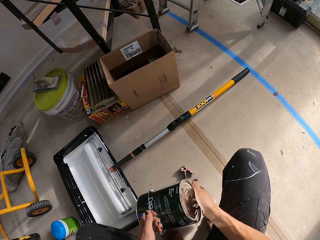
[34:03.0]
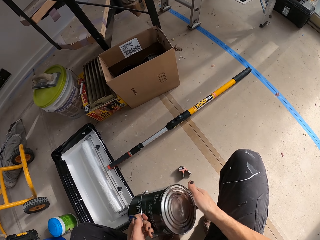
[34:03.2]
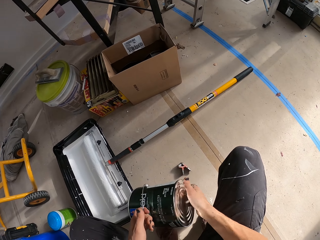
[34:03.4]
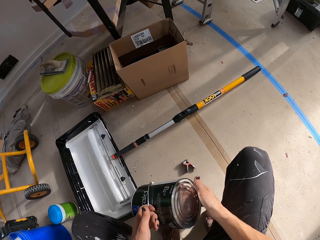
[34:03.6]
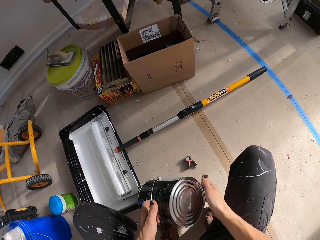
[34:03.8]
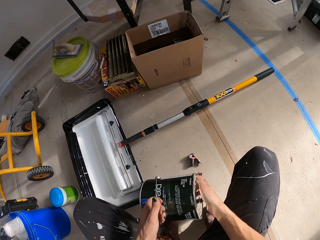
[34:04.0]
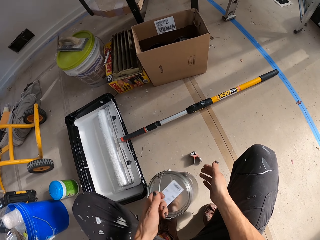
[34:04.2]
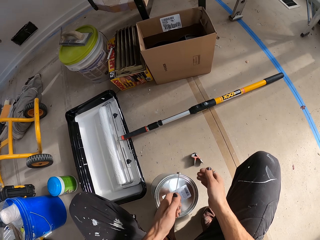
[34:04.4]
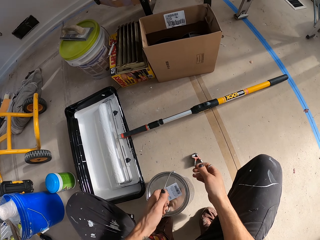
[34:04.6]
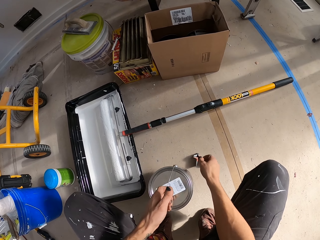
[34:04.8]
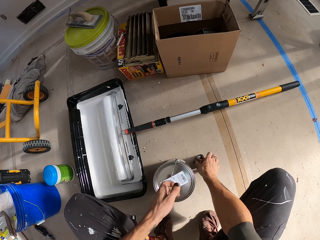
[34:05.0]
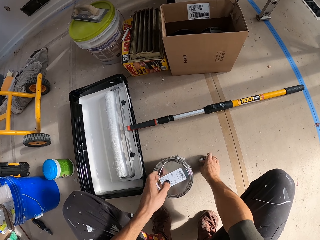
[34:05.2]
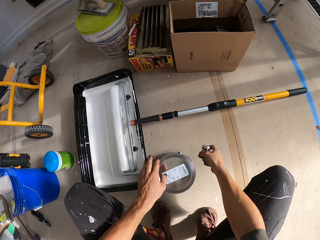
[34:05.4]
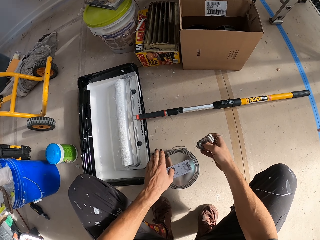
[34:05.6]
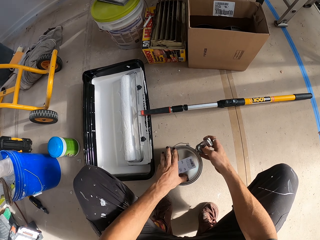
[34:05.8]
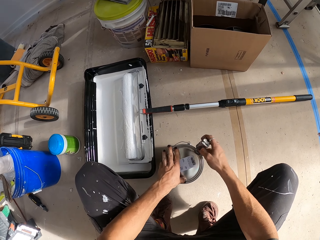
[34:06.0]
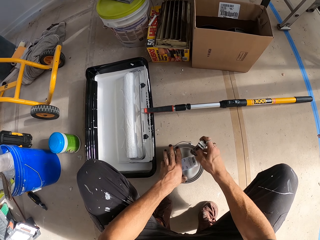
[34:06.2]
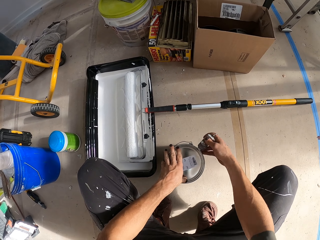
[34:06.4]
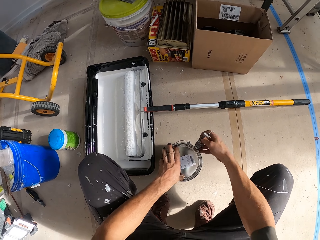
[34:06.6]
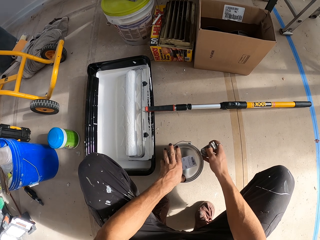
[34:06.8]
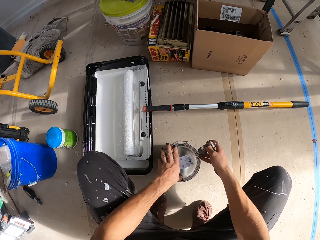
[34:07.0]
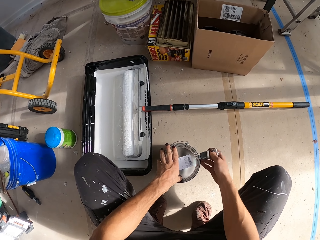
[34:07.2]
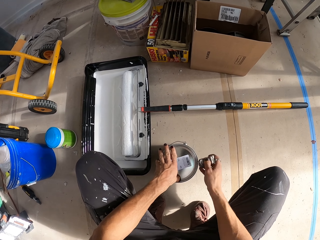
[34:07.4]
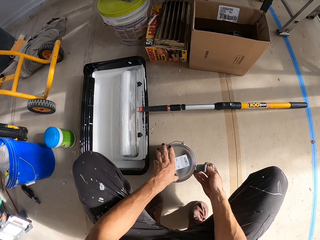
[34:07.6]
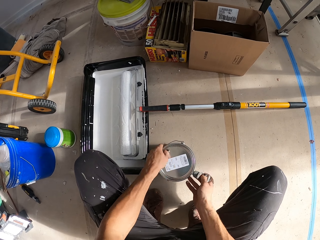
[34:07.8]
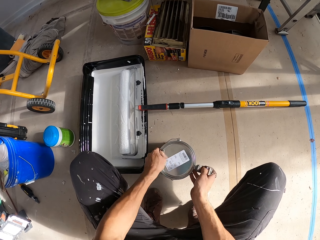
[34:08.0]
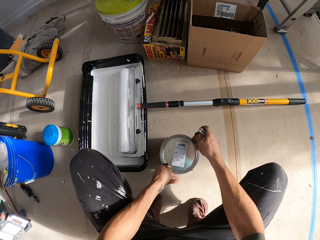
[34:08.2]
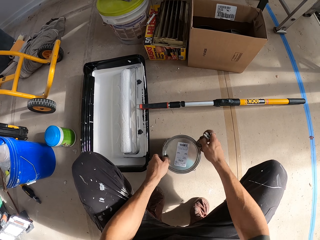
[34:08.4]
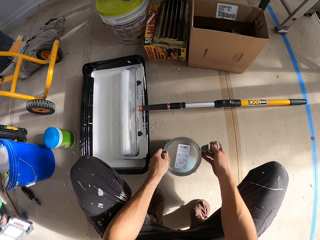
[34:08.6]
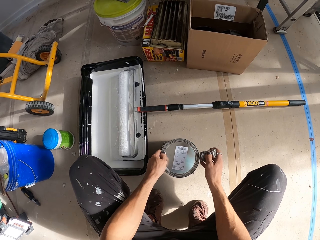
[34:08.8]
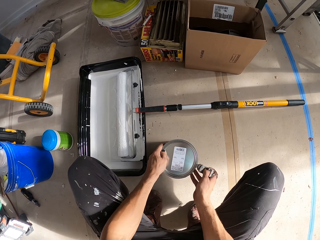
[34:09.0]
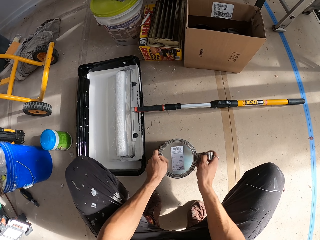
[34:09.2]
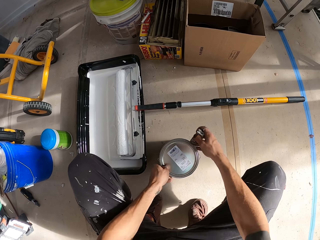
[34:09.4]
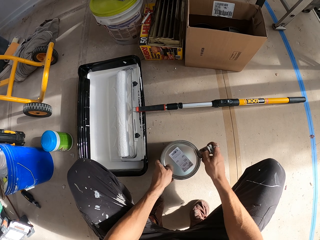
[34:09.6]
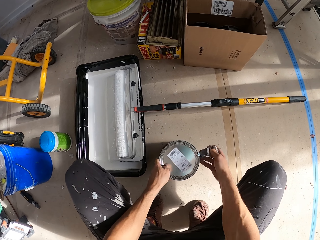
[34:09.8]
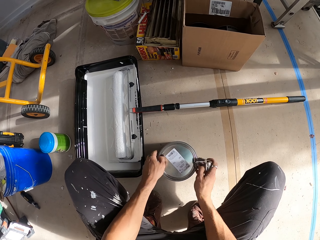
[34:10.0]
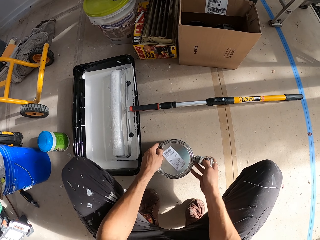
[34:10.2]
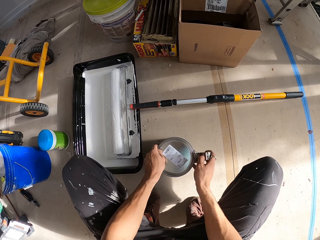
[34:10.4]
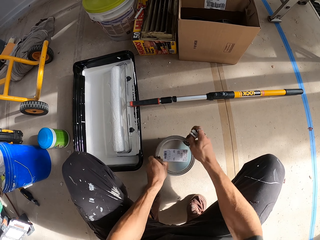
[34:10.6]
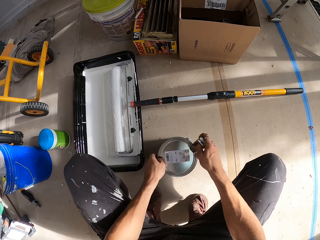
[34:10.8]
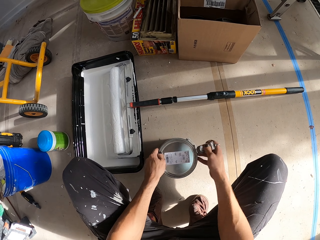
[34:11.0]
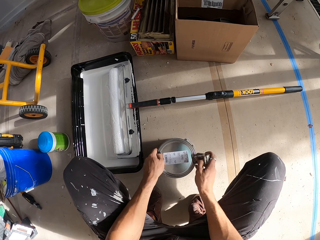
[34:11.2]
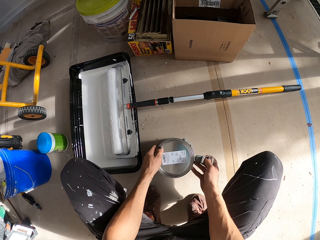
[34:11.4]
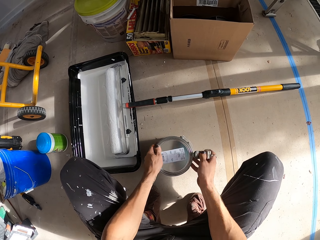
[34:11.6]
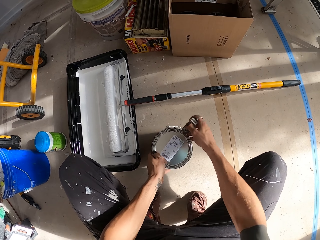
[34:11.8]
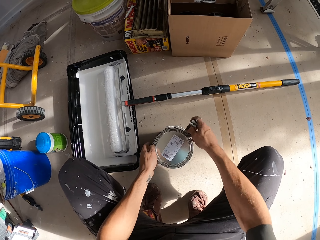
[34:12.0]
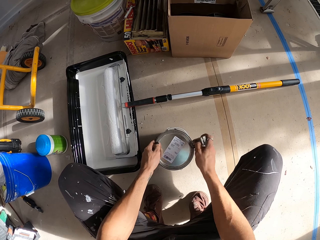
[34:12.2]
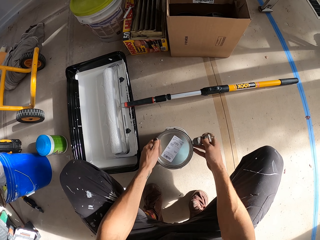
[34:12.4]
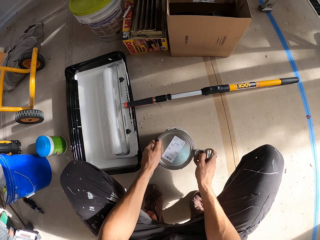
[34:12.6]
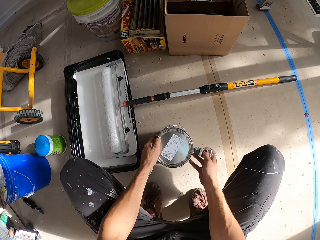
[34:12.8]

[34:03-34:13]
The camera wearer picks up the can opener from the floor. They drop the paint can on the floor. They open the paint can with something. They rotate the paint can.

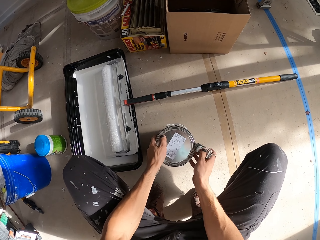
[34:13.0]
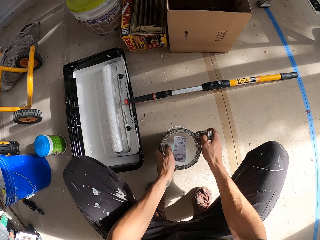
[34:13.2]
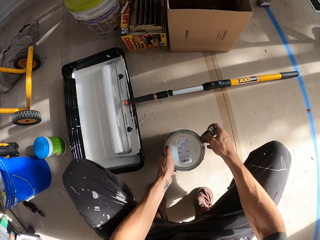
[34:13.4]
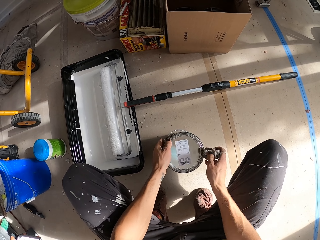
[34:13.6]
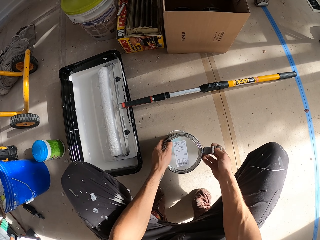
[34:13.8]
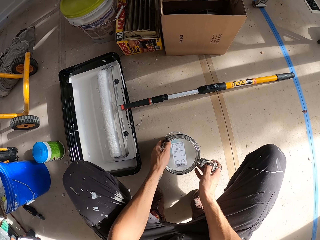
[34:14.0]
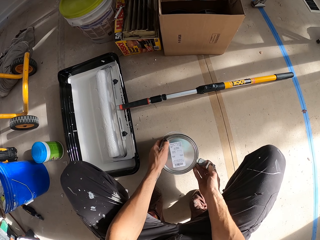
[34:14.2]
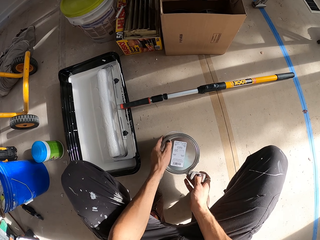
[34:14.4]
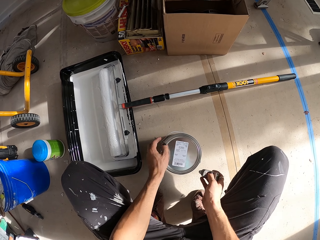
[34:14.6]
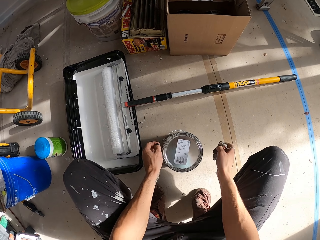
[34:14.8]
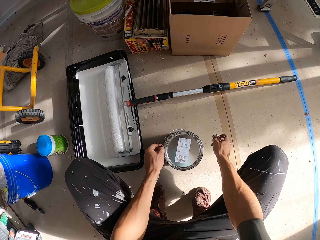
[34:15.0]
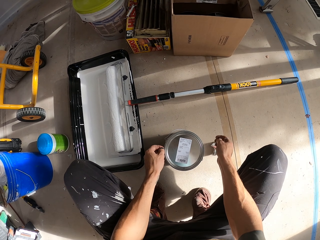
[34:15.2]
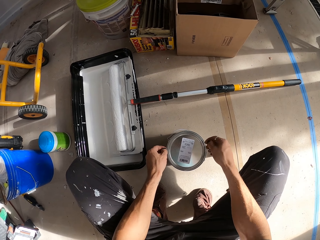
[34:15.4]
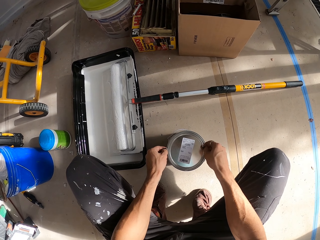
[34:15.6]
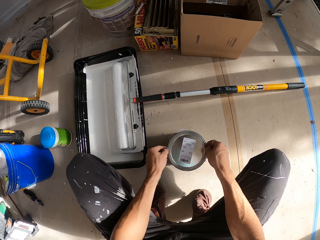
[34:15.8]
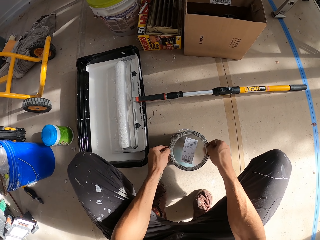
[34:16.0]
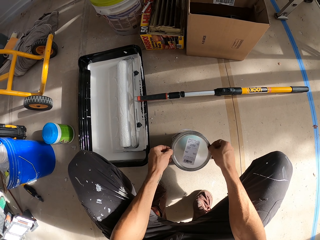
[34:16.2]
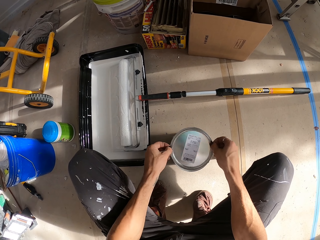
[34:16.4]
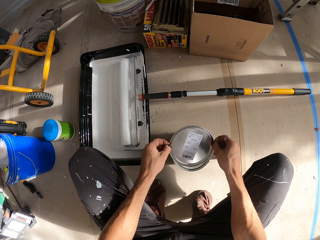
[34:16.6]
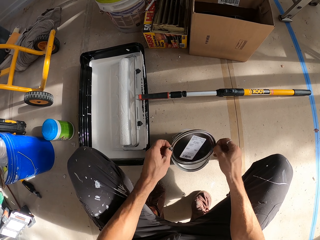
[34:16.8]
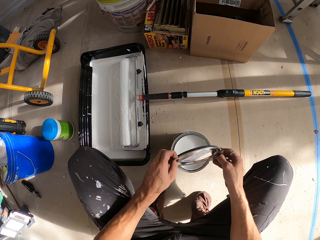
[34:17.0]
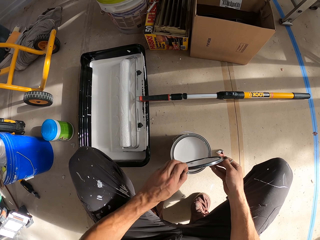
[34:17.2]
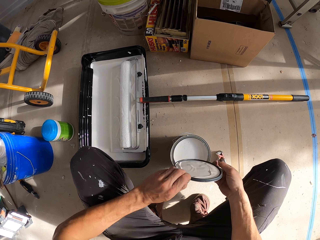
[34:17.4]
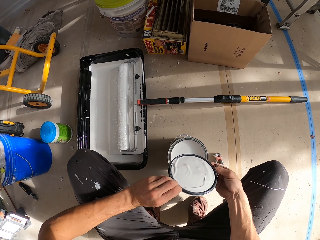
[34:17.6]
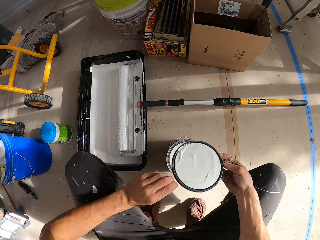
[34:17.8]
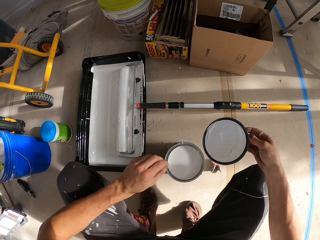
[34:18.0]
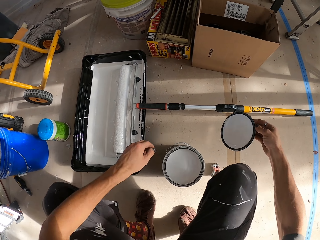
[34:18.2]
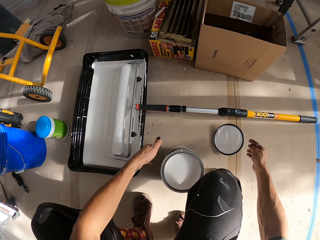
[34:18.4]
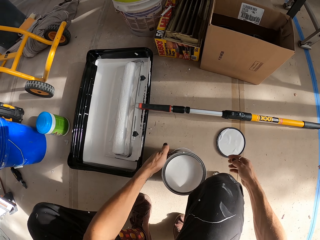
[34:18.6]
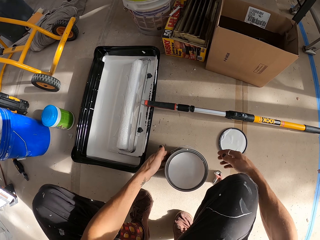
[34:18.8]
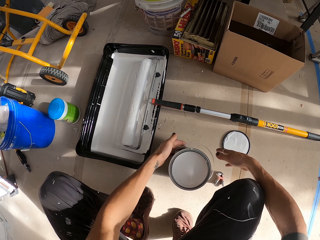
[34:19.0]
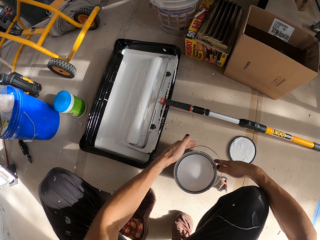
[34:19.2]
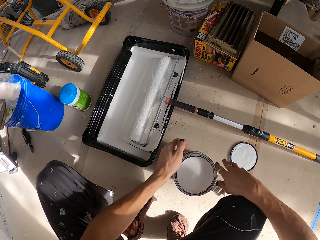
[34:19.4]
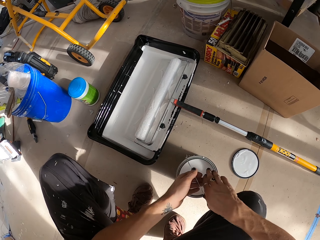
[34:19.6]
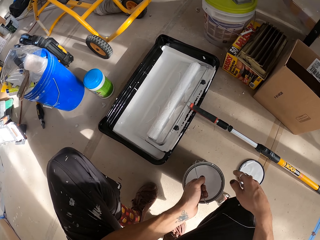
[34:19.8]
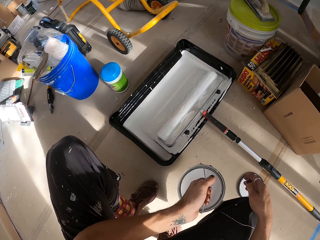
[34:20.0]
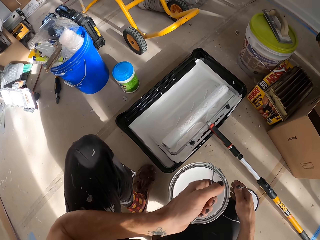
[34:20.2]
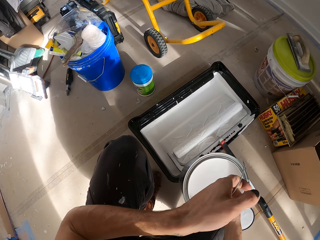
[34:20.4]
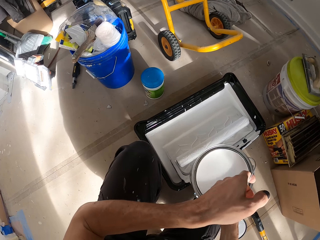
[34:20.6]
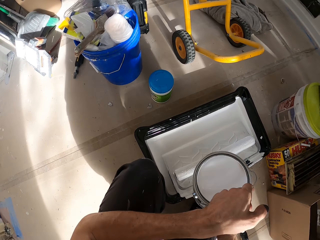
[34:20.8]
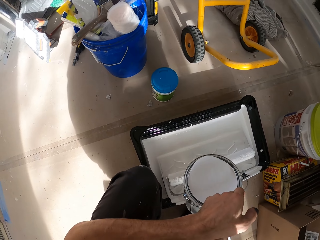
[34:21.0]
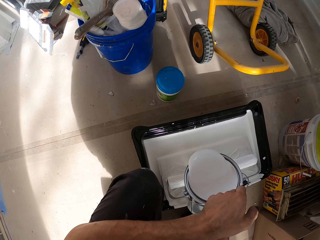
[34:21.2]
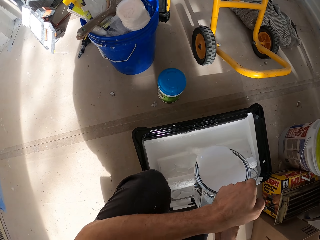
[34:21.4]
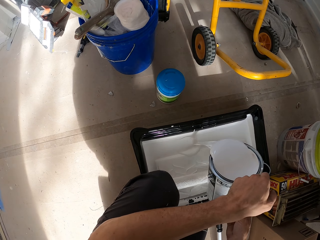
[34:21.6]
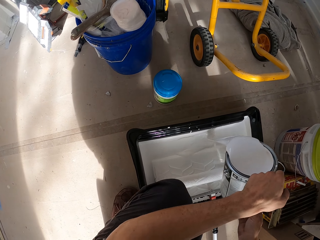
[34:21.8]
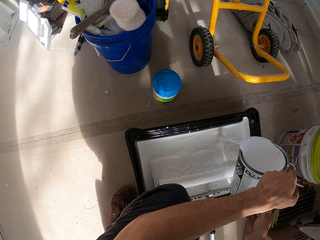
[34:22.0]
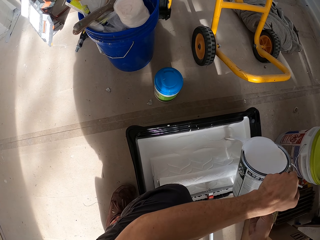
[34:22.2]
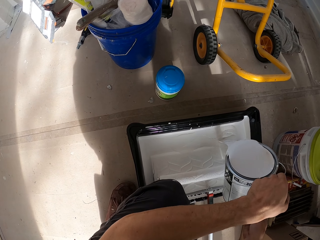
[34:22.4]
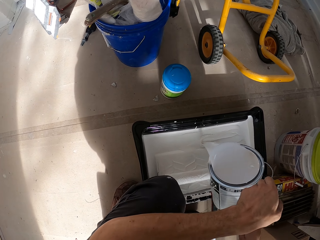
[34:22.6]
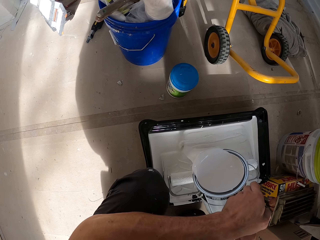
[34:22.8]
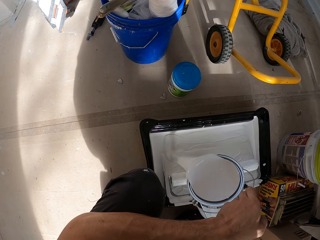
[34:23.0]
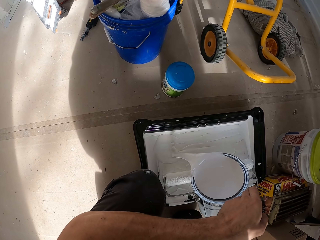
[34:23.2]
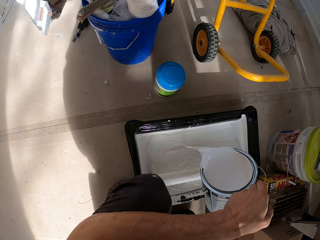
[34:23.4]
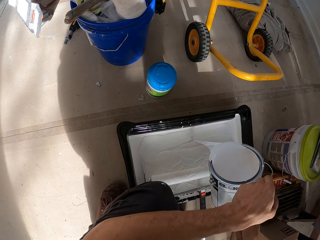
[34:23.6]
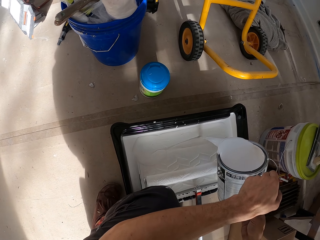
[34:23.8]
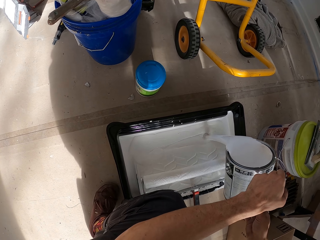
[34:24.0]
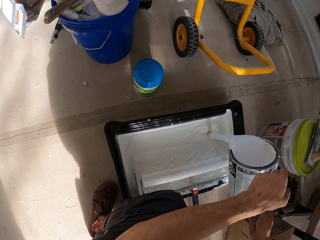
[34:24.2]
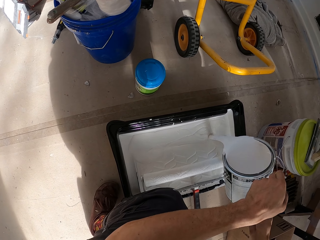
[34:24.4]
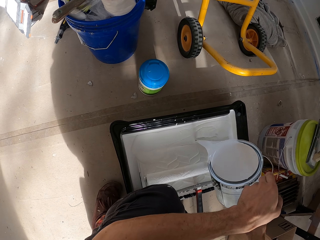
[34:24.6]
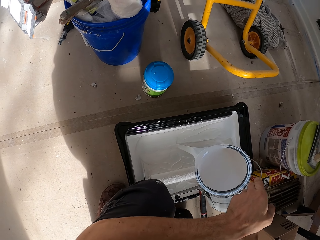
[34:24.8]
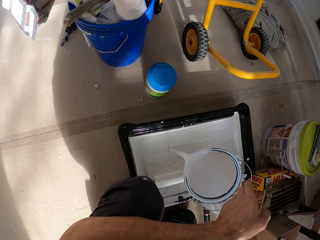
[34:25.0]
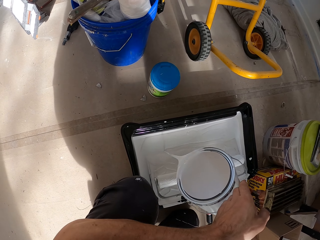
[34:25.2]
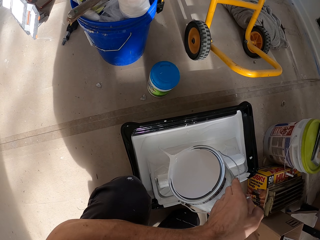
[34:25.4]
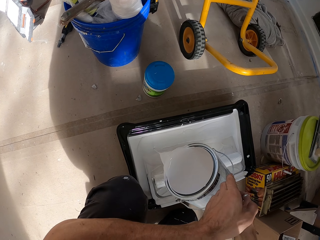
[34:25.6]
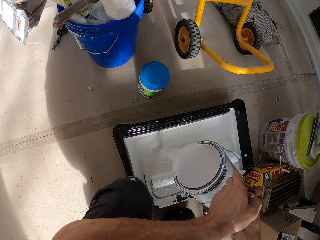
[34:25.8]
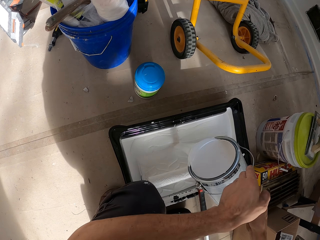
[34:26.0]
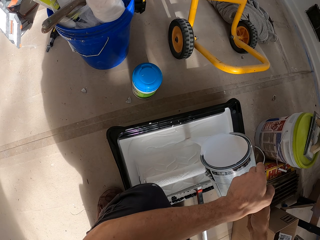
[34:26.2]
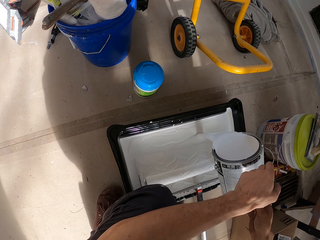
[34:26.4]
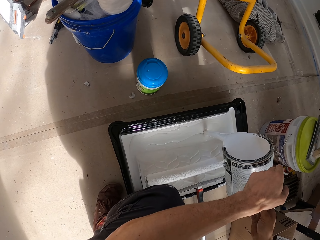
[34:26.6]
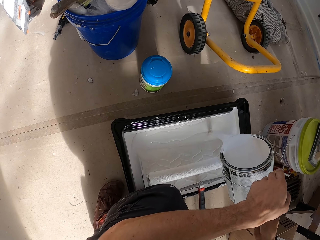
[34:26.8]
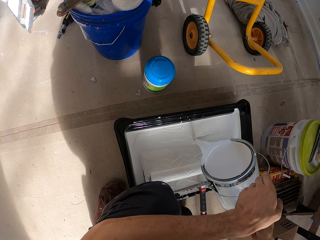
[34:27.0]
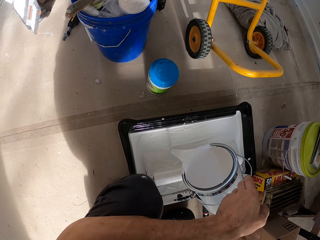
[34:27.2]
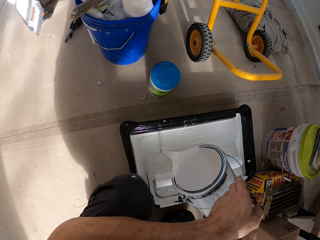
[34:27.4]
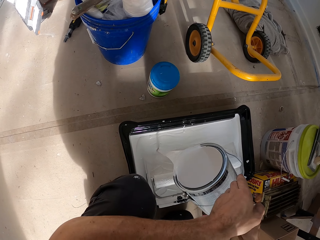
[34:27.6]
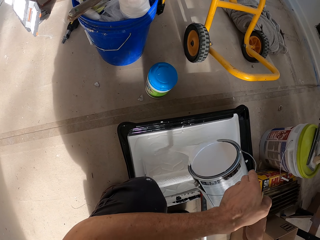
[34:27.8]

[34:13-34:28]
The camera wearer puts the can opener on the floor. They open the can and lift the paint lid. They put the lid on the floor. They pick up the can and carry the paint can. They pour paint on the reusable plastic paint tray.
